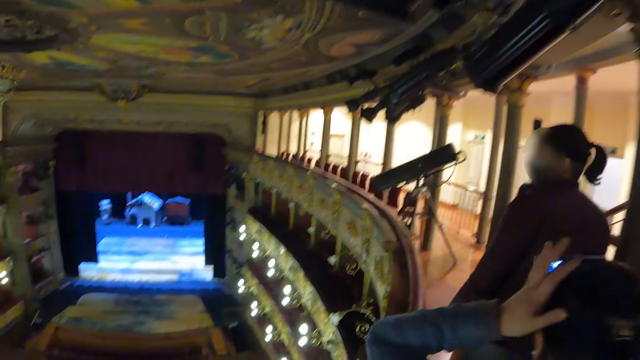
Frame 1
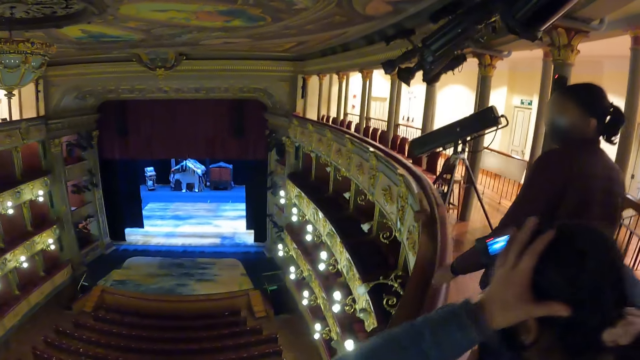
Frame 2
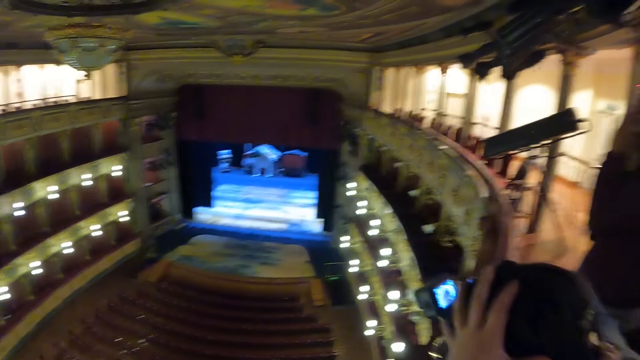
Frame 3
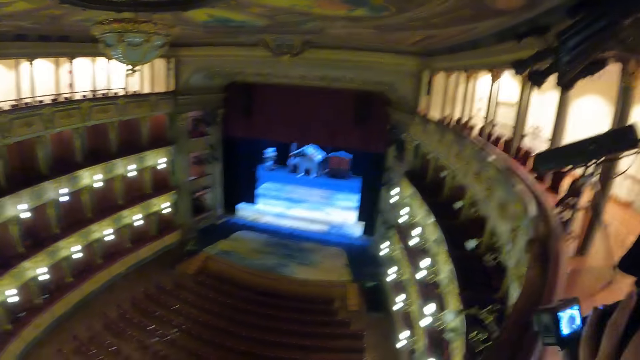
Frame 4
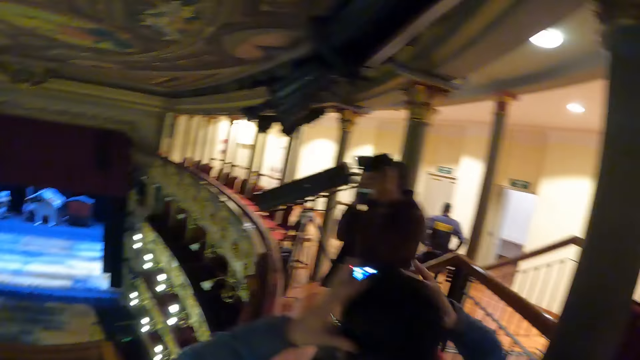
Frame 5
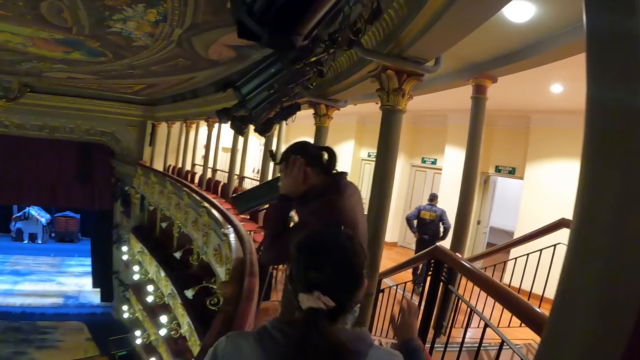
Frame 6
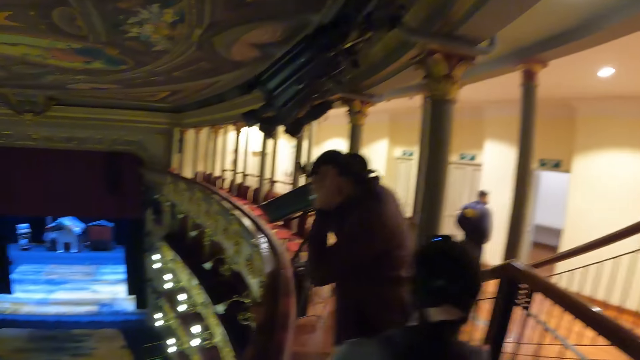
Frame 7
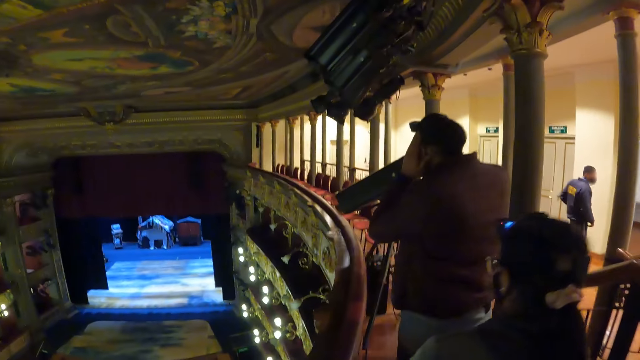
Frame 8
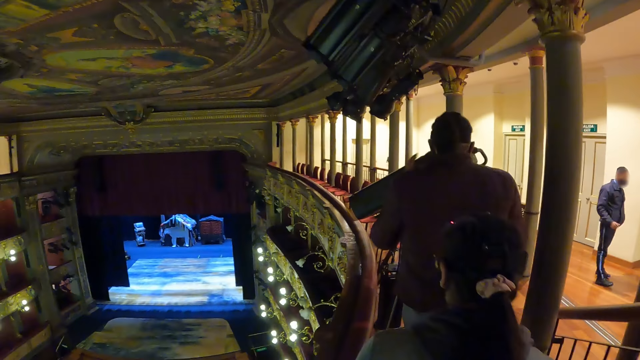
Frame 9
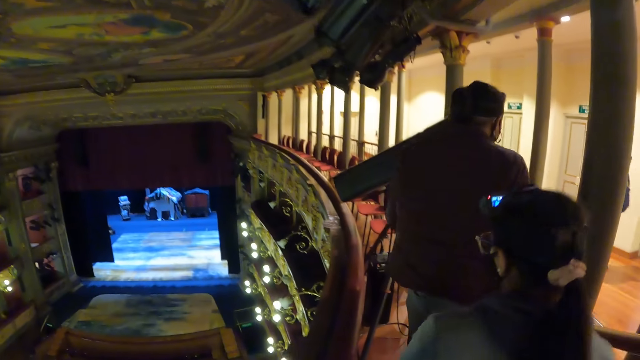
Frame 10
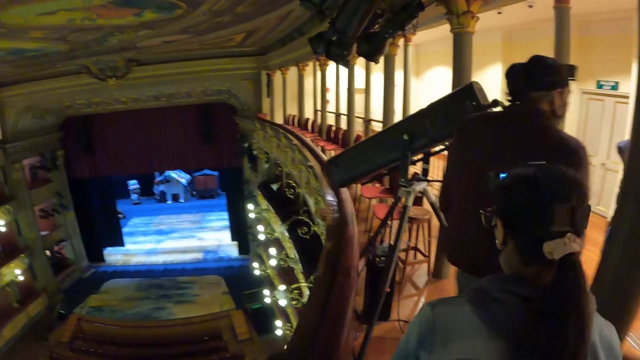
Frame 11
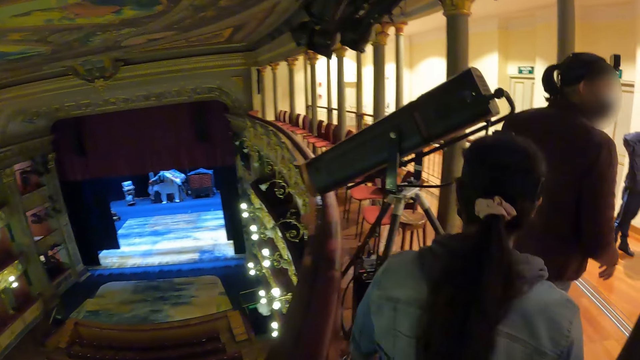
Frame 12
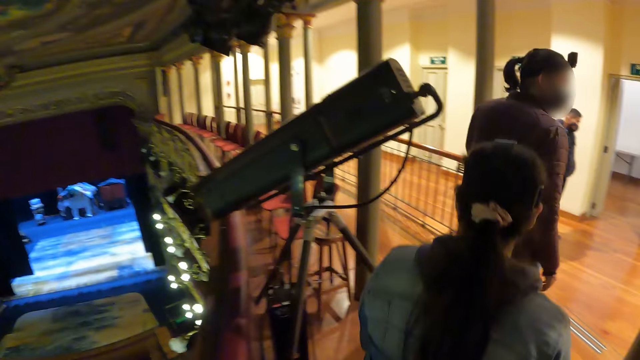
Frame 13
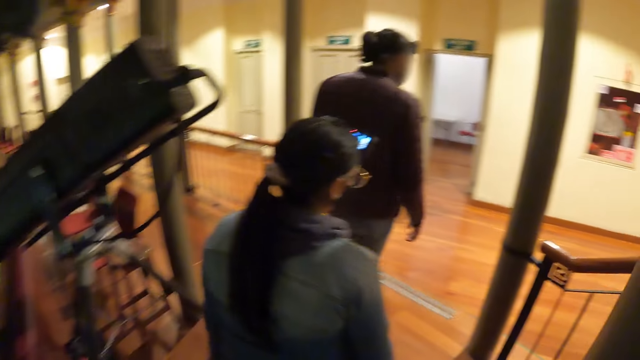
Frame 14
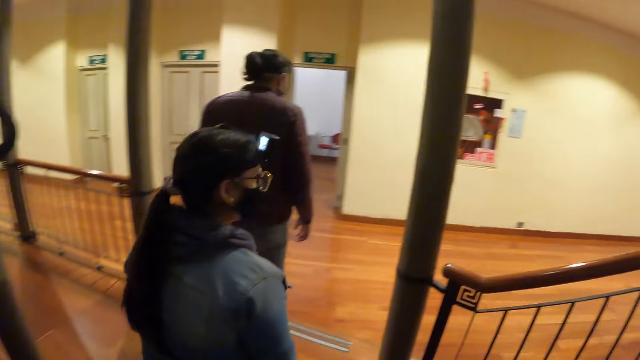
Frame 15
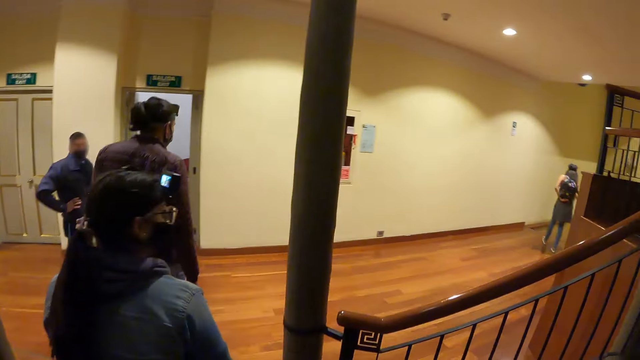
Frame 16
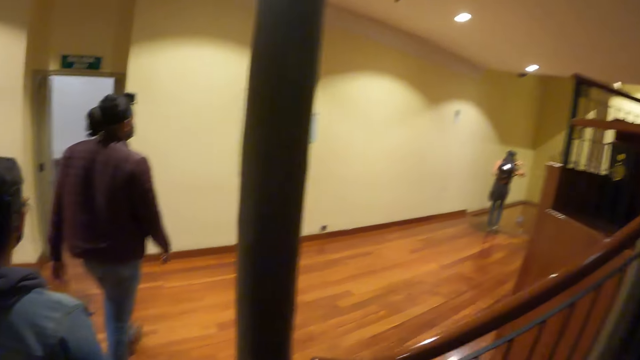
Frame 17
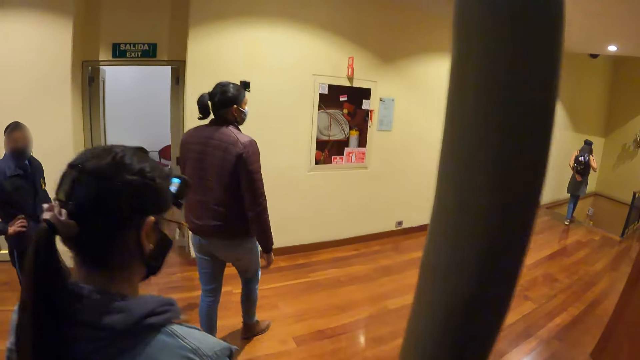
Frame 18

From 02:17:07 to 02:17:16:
A person touches her head. Another person and the first person walk. The camera wearer walks in the auditorium. The first person looks down. The other person touches his head. The other person walks. The first person walks.

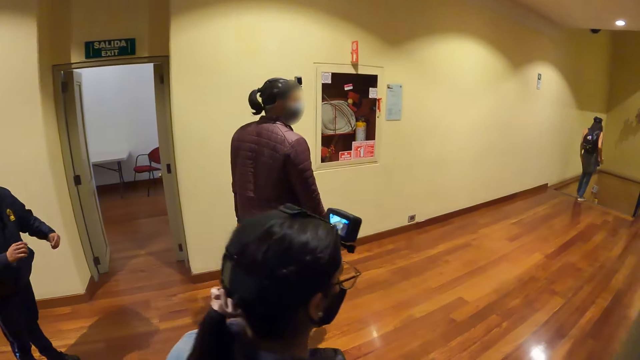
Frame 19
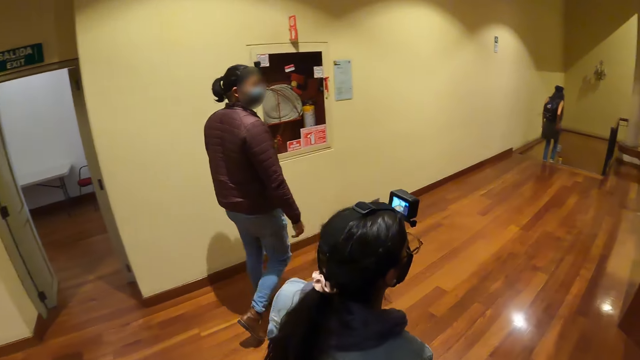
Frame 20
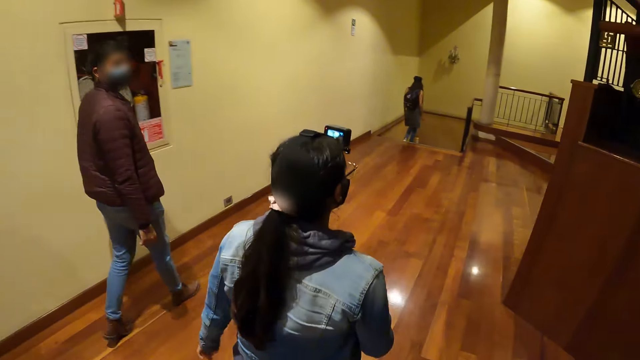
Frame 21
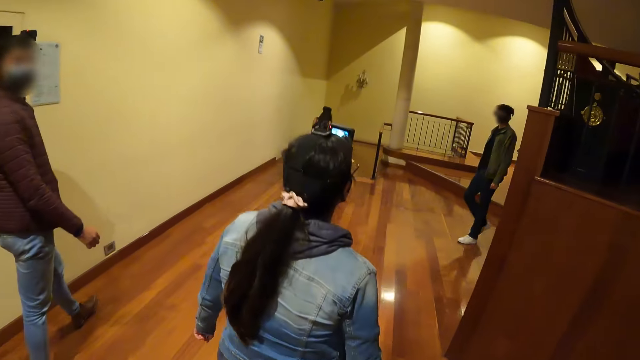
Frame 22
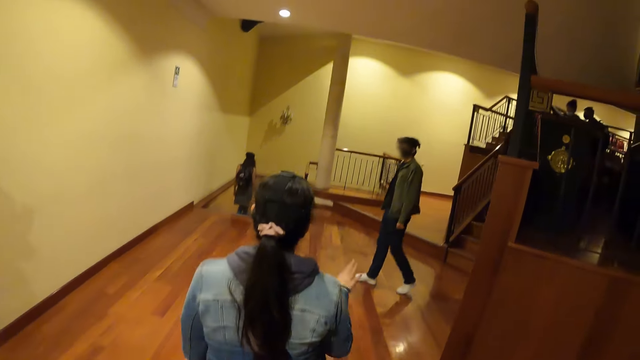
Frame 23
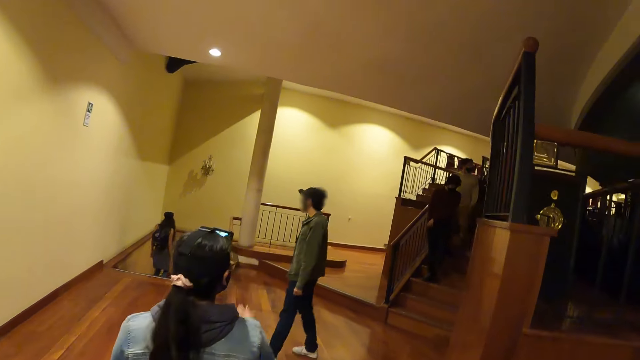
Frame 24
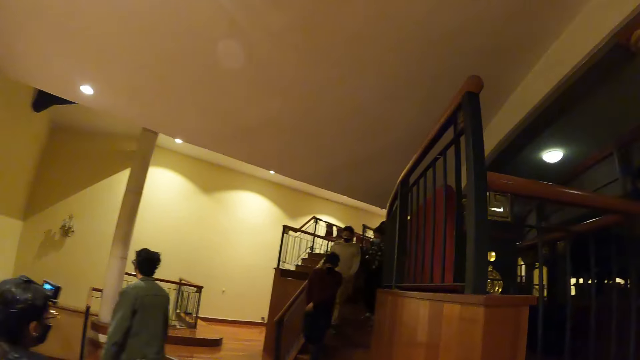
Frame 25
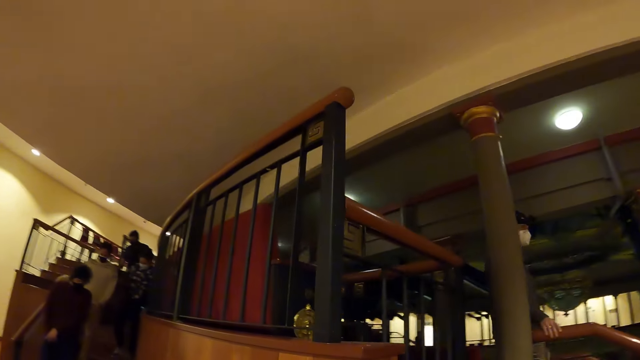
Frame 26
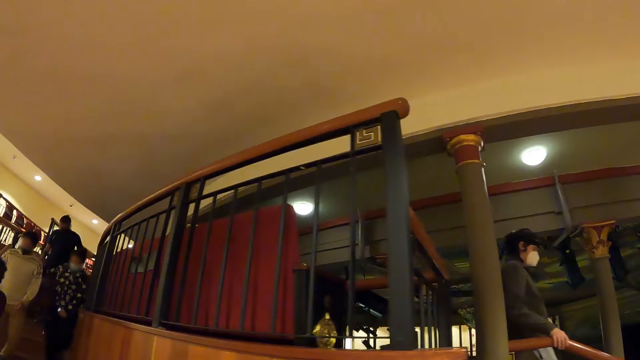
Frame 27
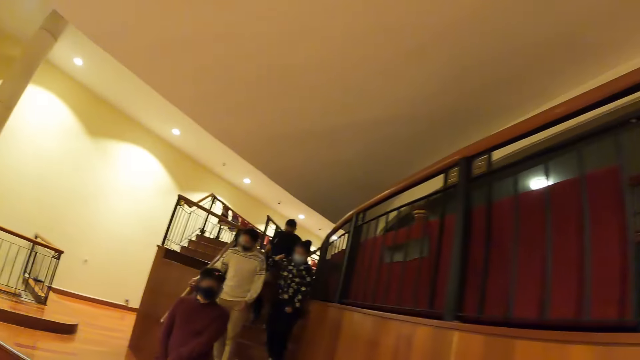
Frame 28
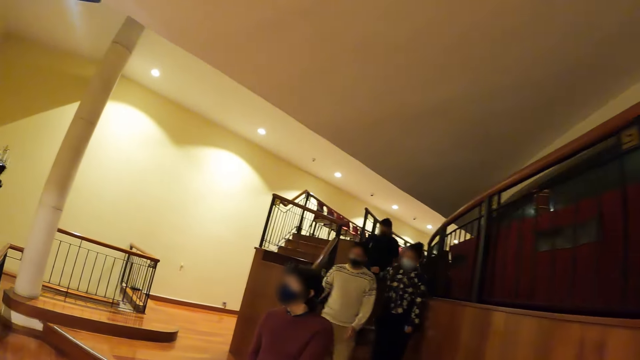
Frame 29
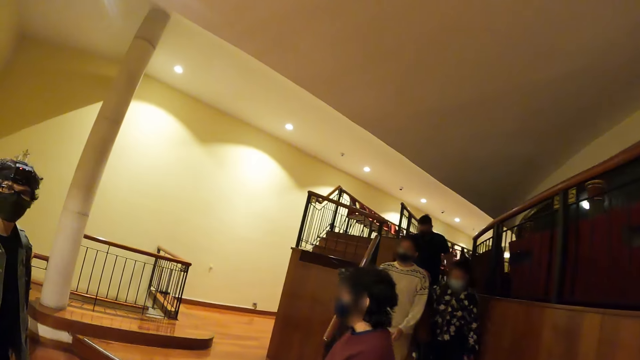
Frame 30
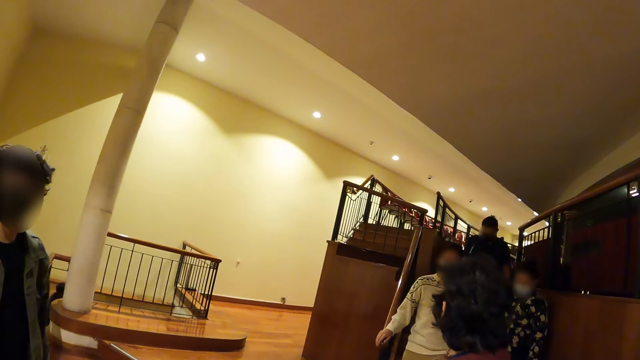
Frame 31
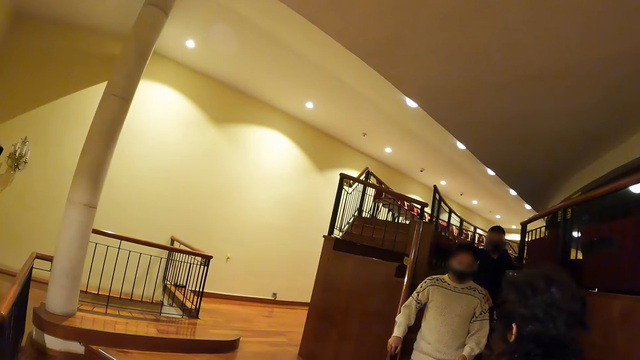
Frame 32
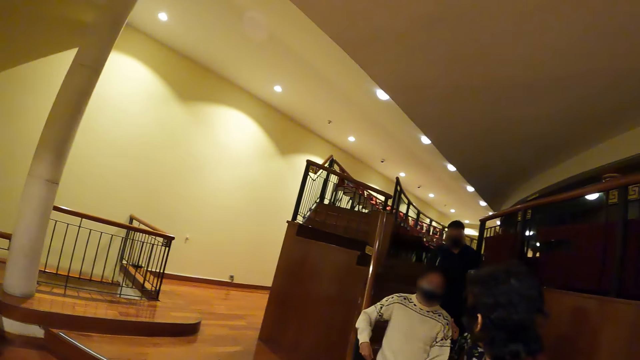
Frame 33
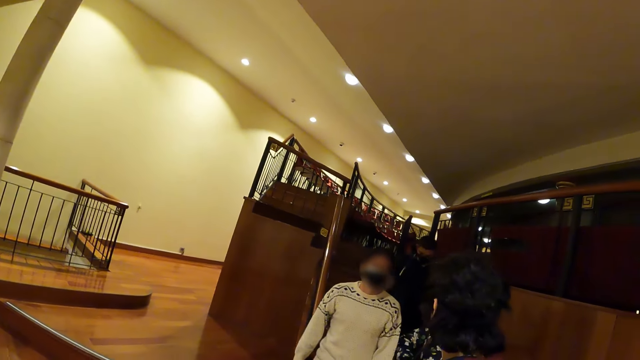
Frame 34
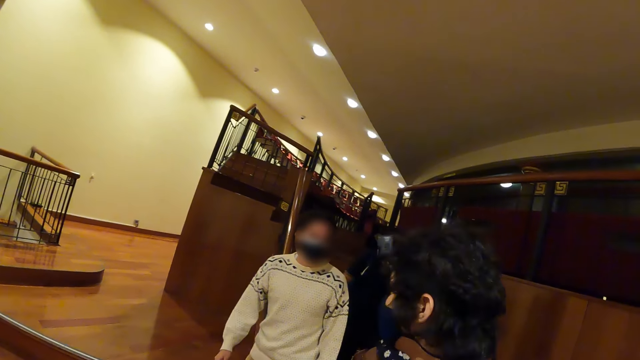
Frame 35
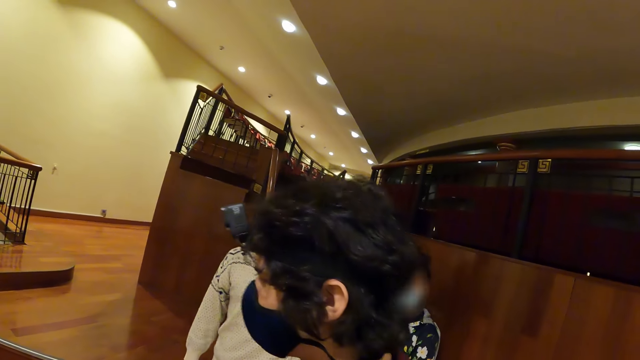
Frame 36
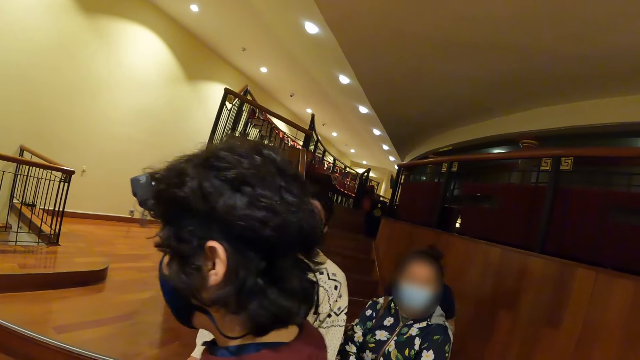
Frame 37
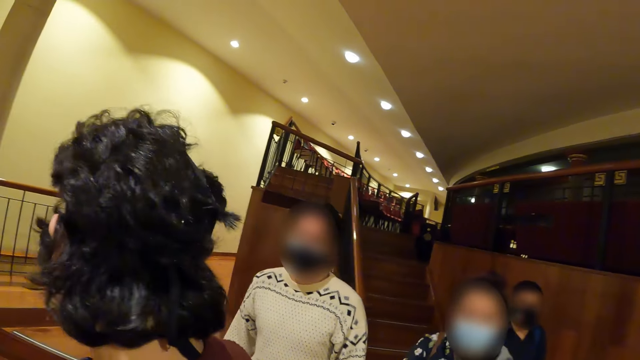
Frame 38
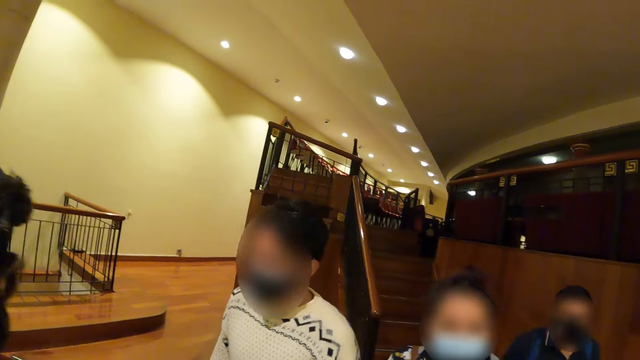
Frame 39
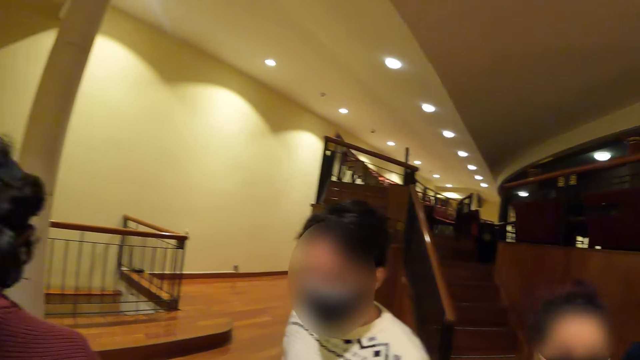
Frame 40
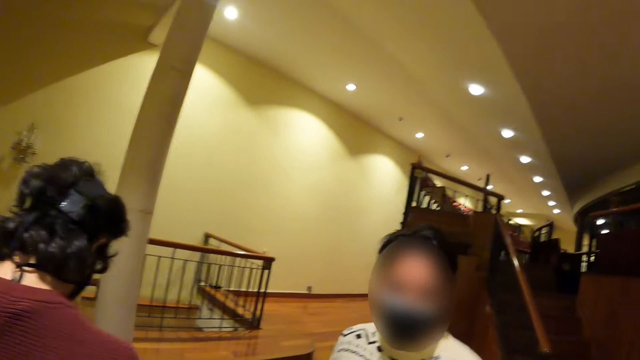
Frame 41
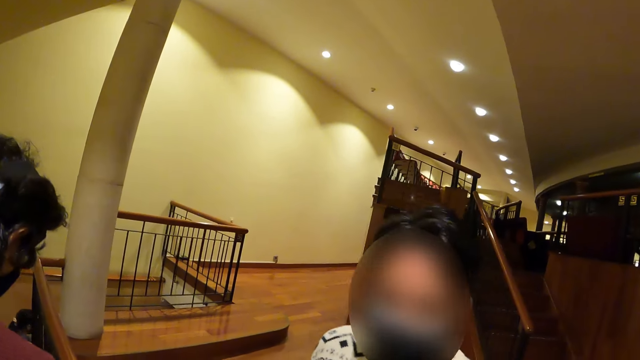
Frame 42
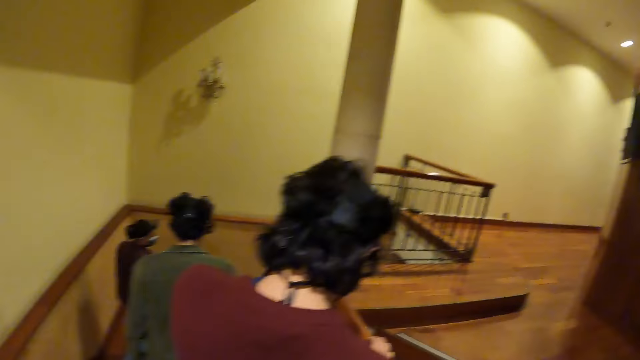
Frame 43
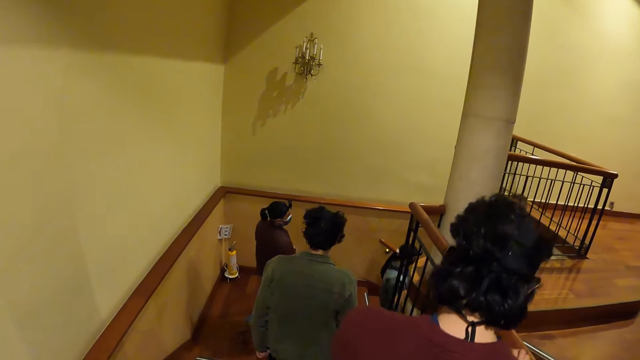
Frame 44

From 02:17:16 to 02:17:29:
A person waves. The camera wearer looks around. They interact with two other people. They walk down the stairs.
